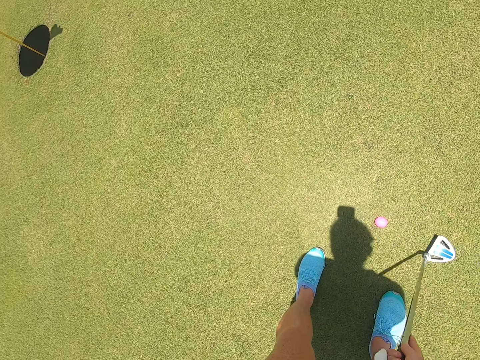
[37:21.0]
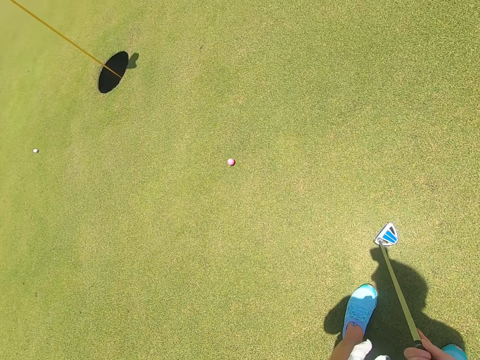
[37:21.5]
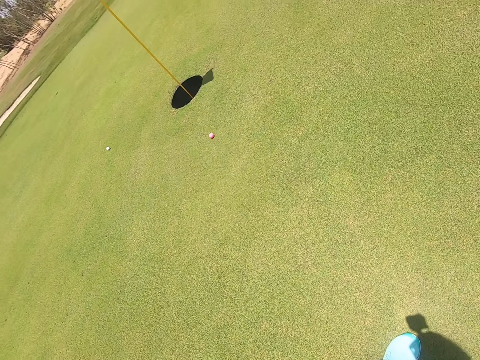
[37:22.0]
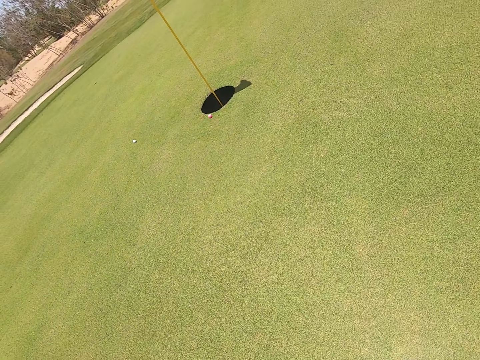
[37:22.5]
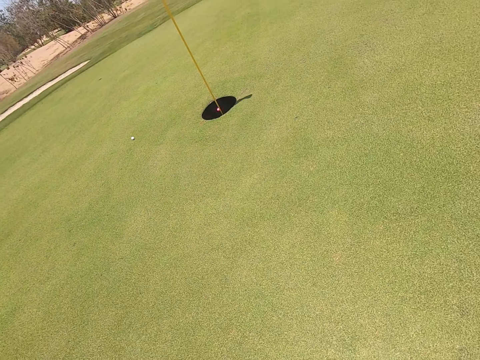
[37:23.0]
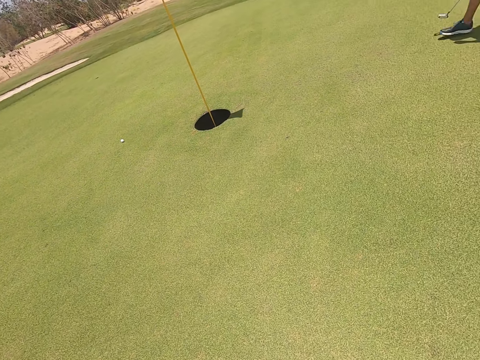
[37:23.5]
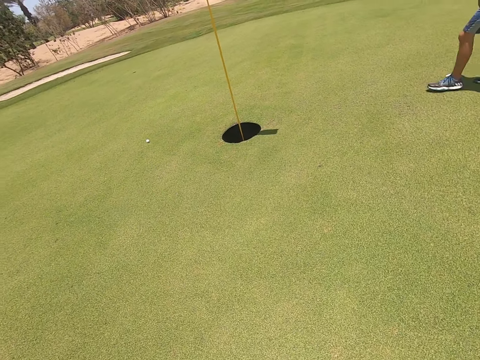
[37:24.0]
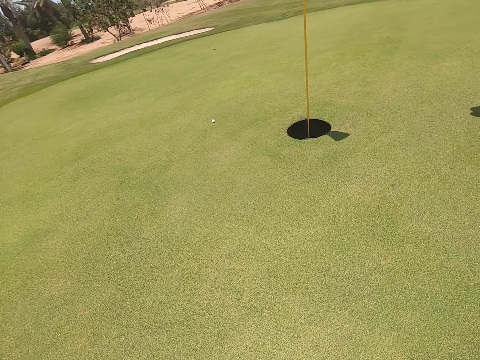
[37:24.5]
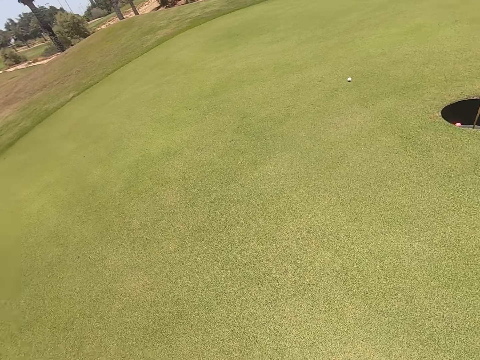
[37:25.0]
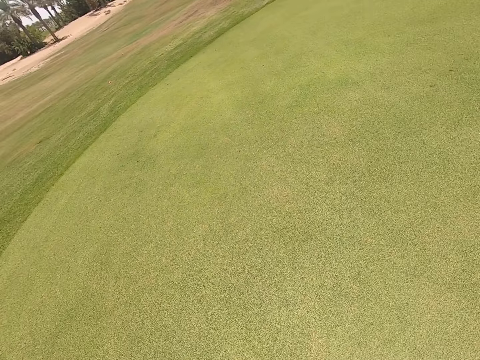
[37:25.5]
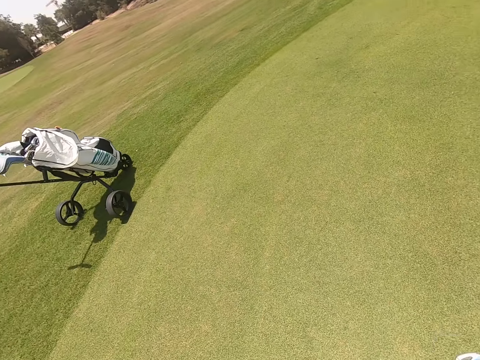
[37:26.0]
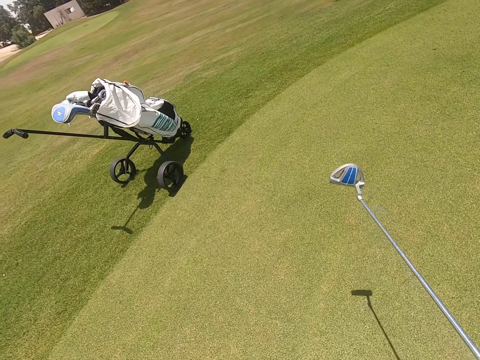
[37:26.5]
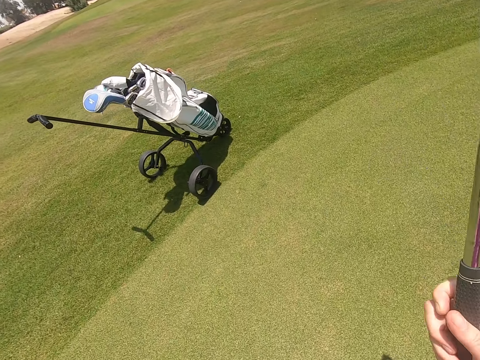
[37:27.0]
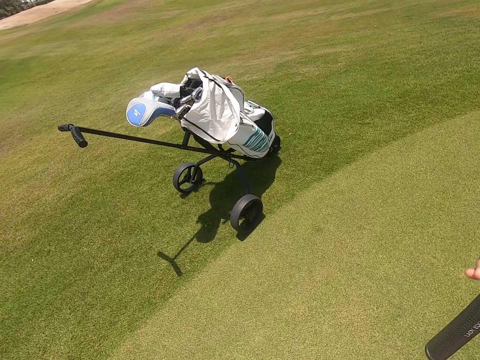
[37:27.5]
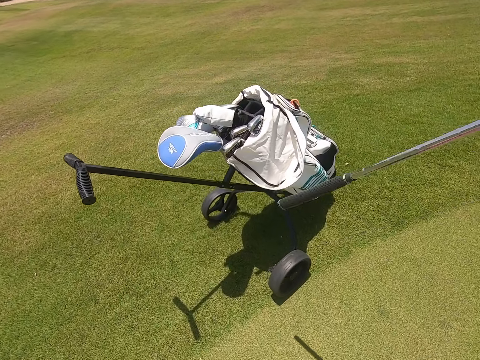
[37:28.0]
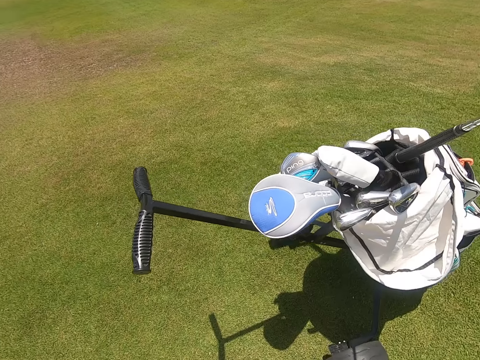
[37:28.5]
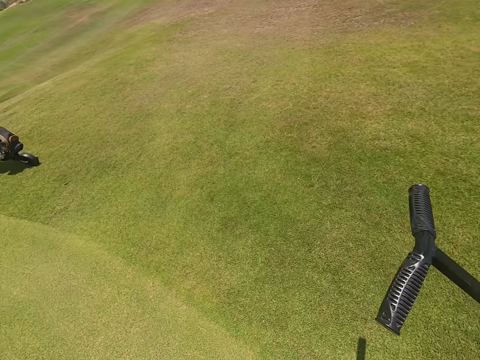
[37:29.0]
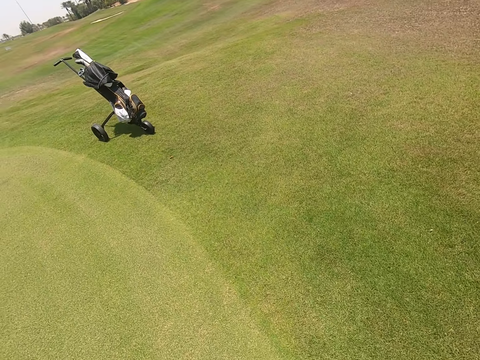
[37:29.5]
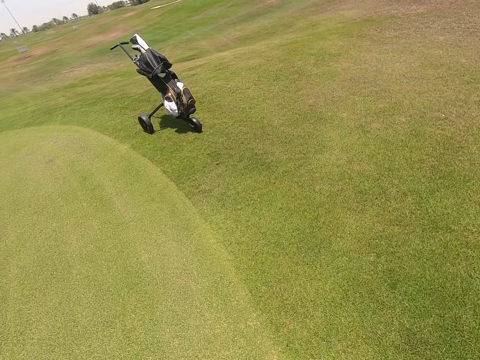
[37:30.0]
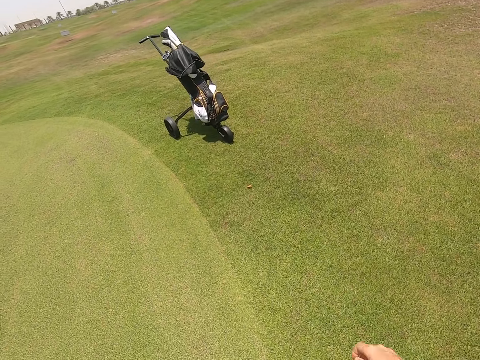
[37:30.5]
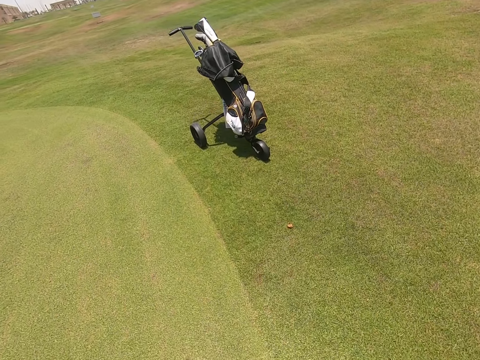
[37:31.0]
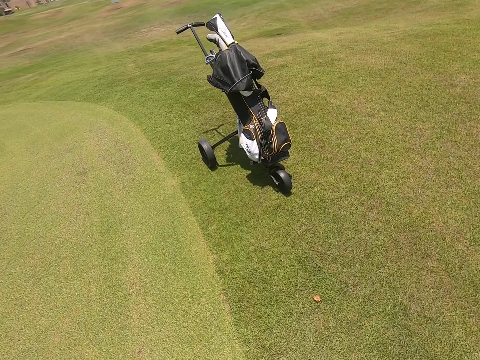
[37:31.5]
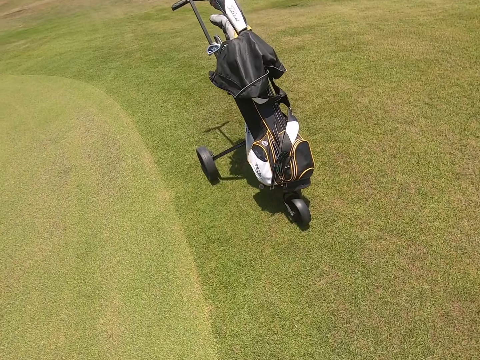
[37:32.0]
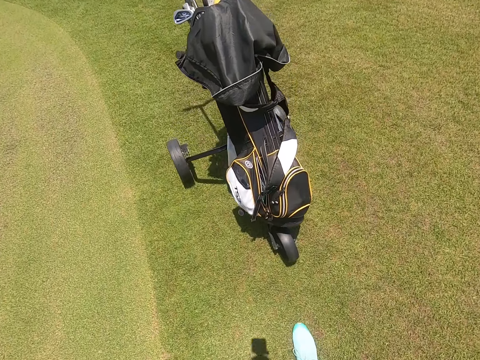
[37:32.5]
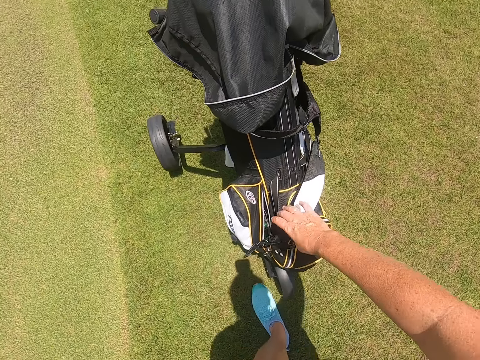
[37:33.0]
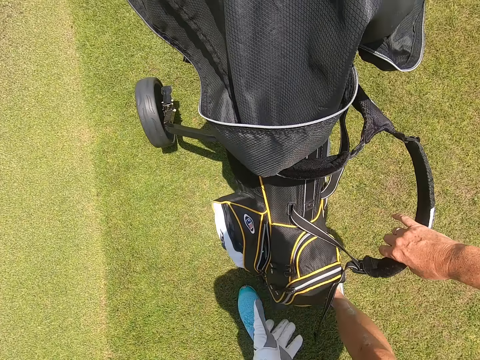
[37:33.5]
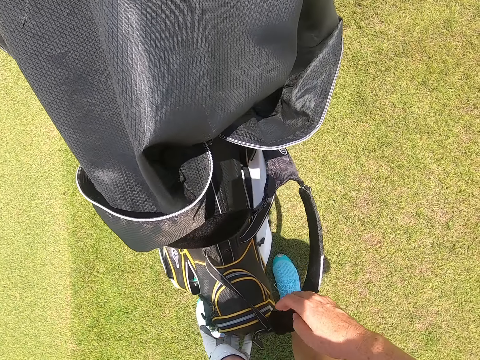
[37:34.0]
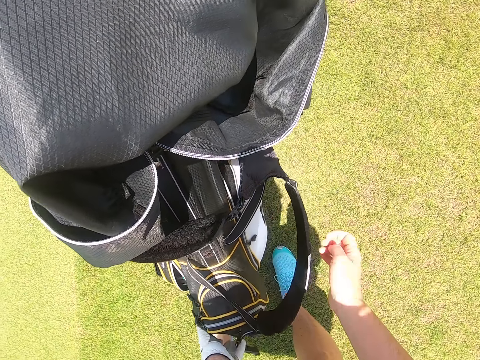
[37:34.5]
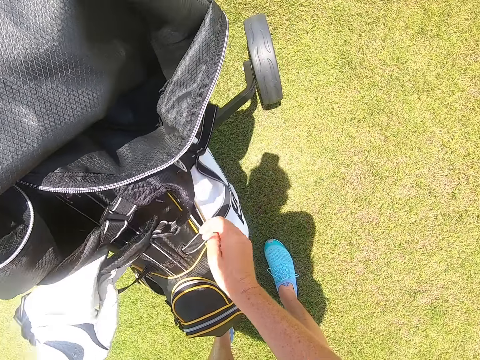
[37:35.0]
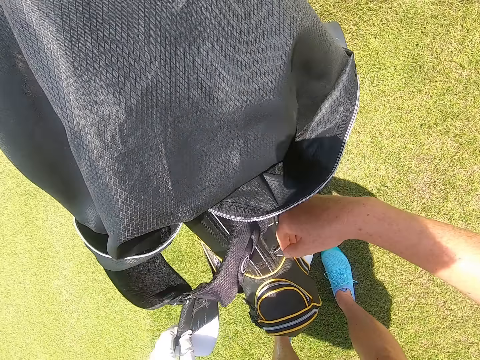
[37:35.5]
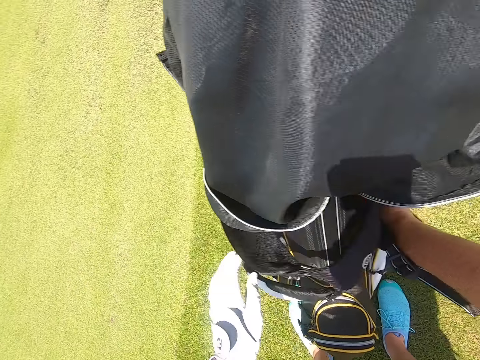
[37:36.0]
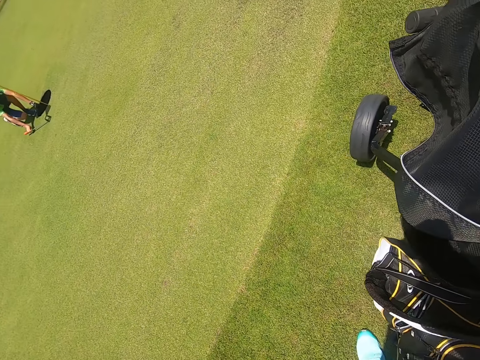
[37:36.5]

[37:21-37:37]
The camera wearer hits golf. A person walks on the field. The camera wearer walks, puts a hockey stick in the golf trolley, walks on the golf field, takes a bottle of water from a golf bag and touches the golf bag.

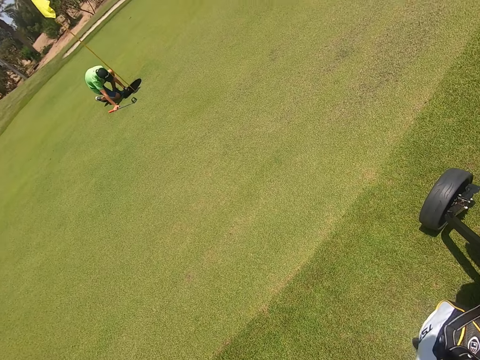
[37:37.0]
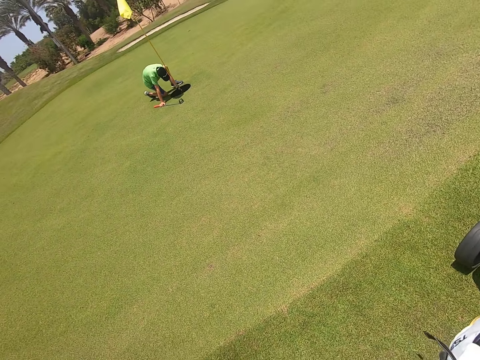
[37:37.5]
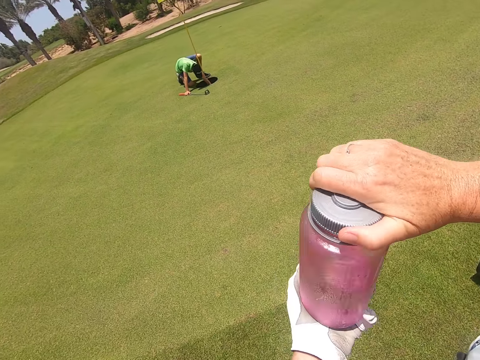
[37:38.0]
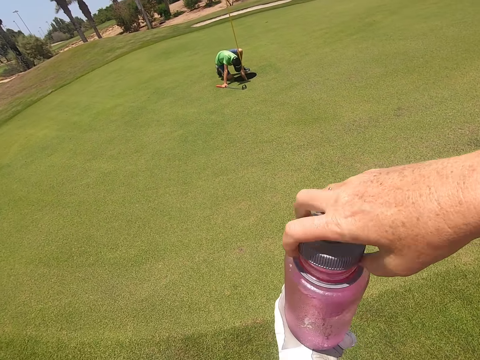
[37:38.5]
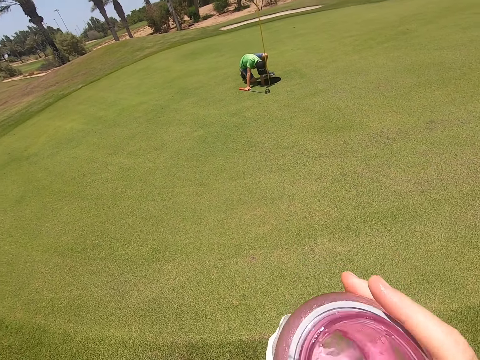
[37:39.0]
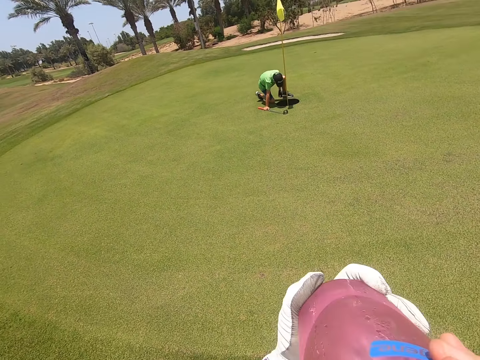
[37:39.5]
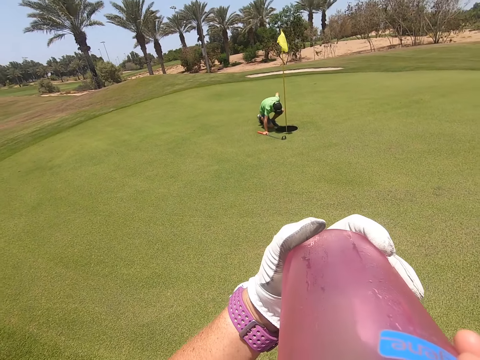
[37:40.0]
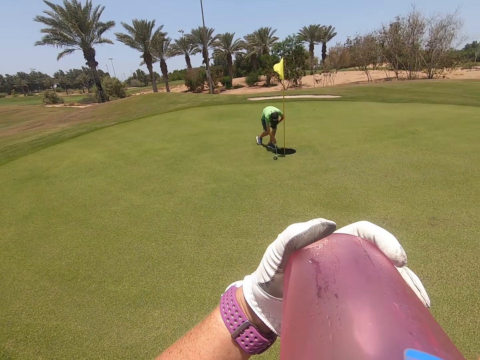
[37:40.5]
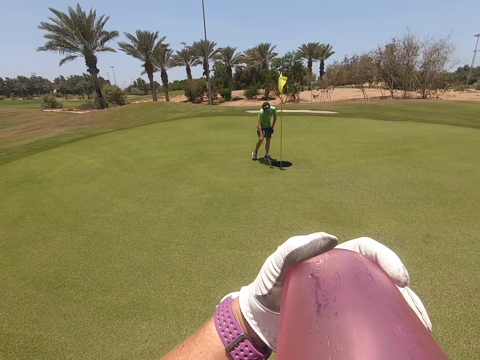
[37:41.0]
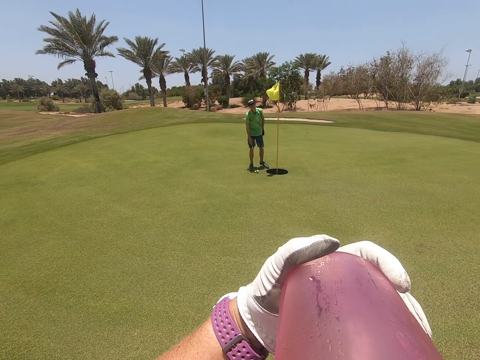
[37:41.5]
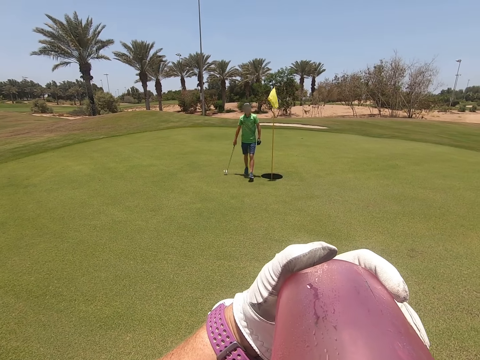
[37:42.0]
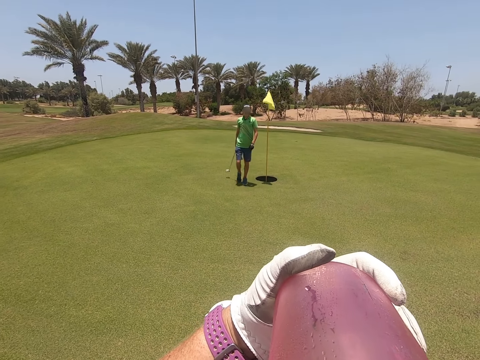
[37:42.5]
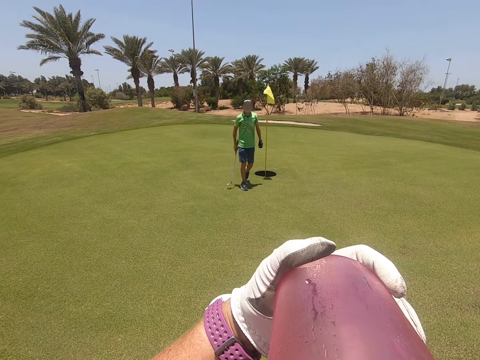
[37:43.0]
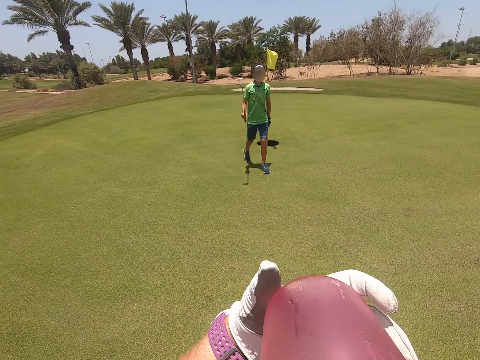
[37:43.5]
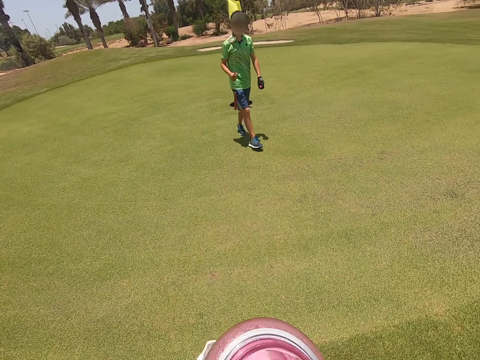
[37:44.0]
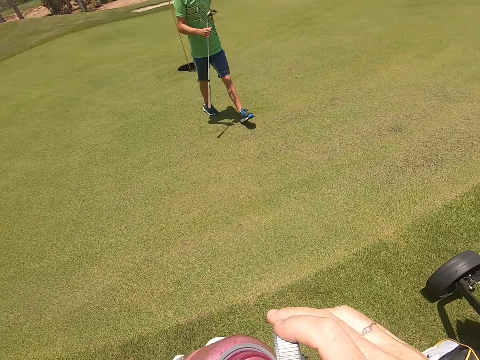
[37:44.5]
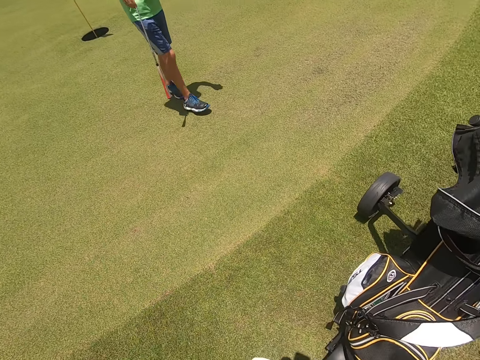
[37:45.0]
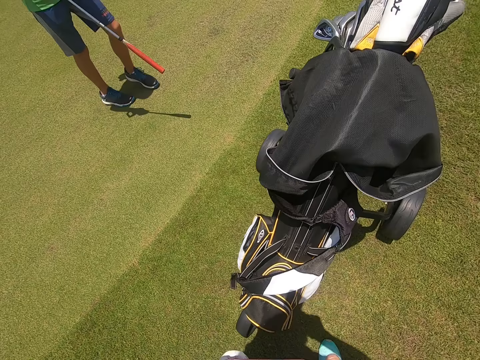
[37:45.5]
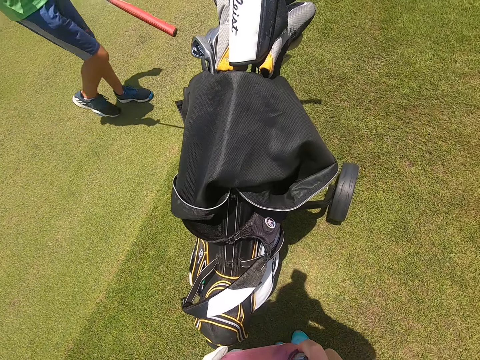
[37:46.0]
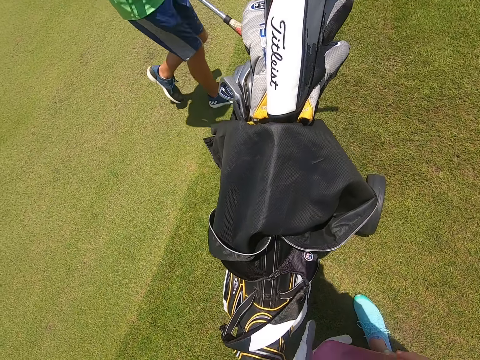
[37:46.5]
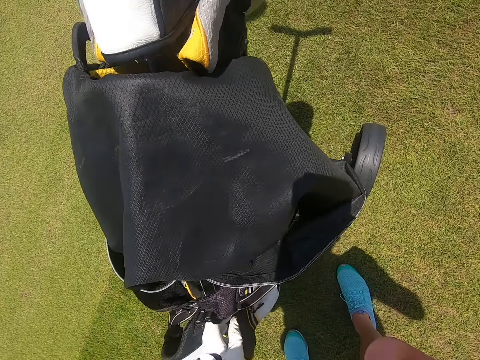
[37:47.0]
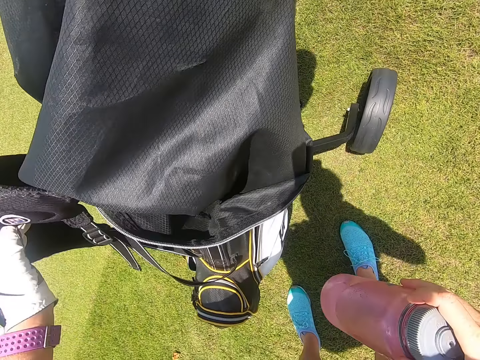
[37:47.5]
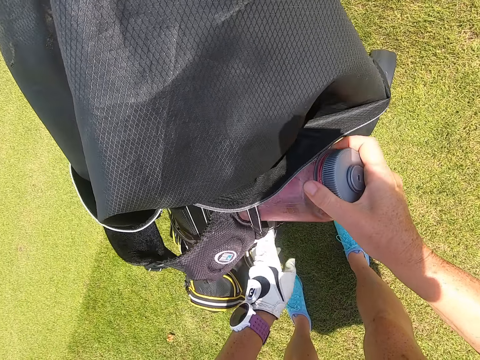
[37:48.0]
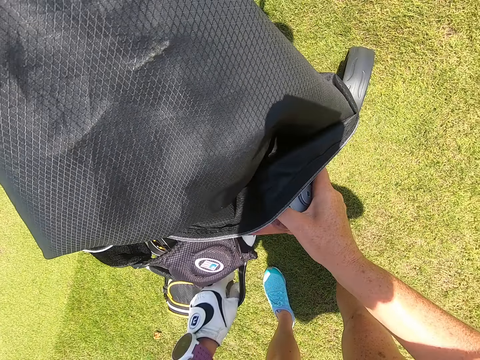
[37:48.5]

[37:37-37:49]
The camera wearer opens a bottle of water. They drink water on the field. A person walks on the field. The camera wearer closes the water bottle and touches a golf bag.
